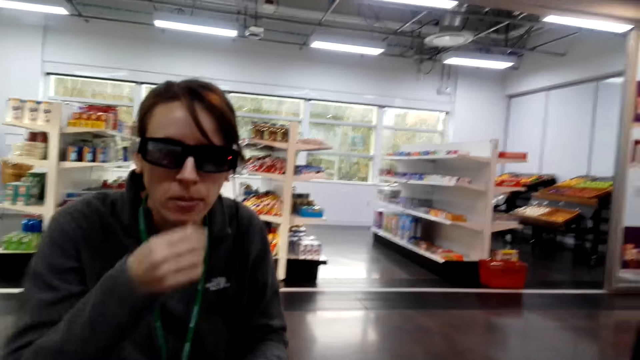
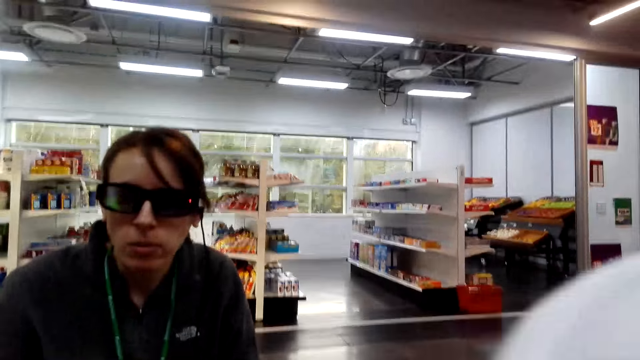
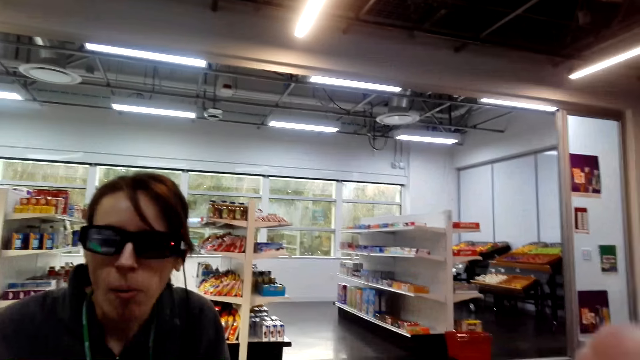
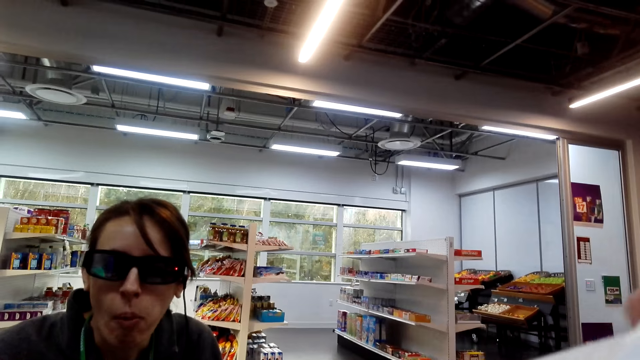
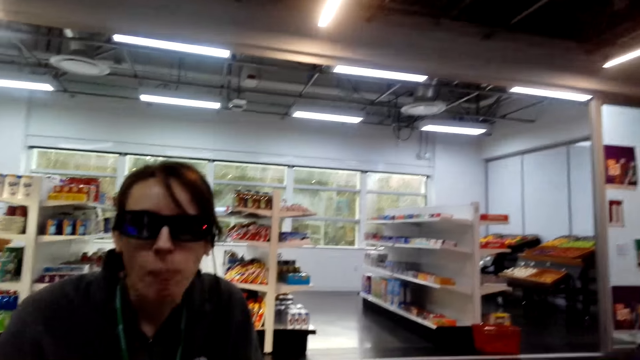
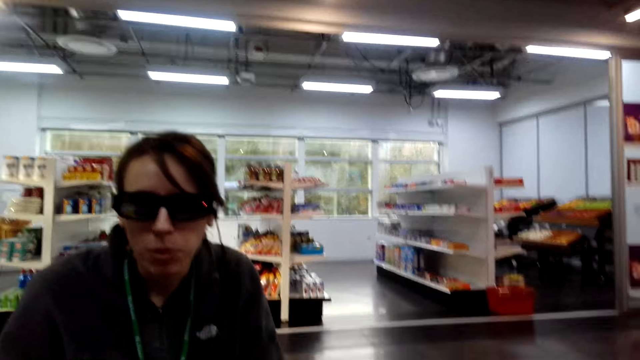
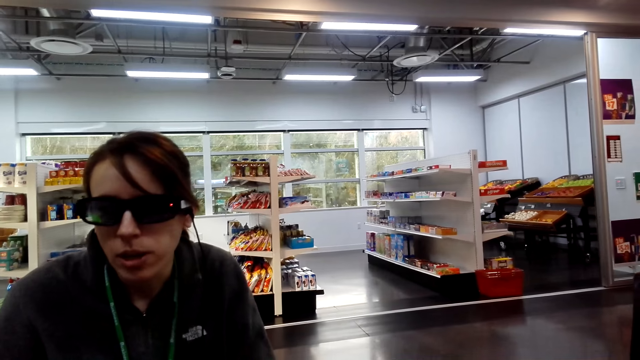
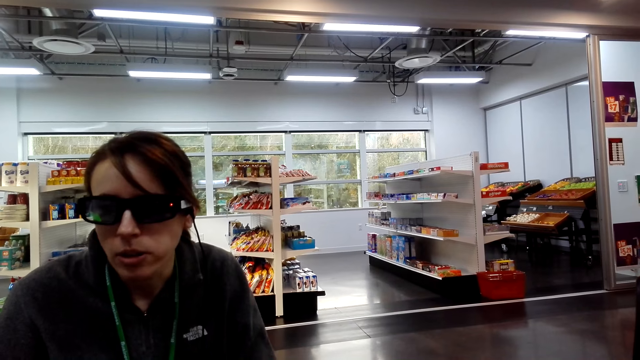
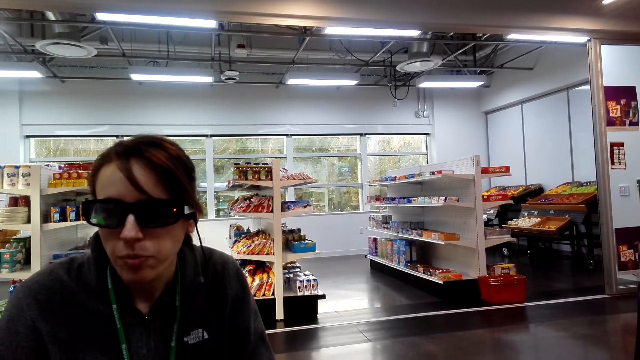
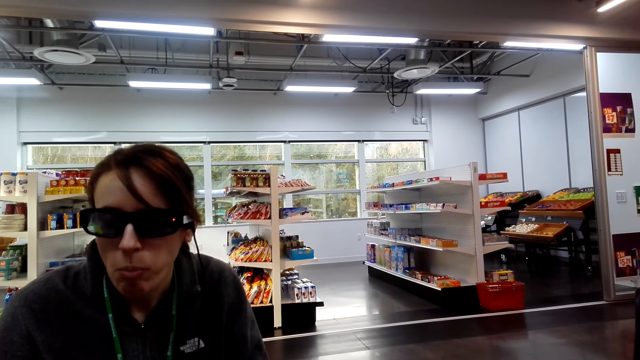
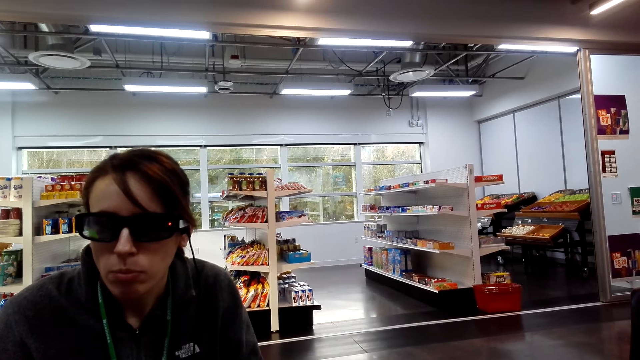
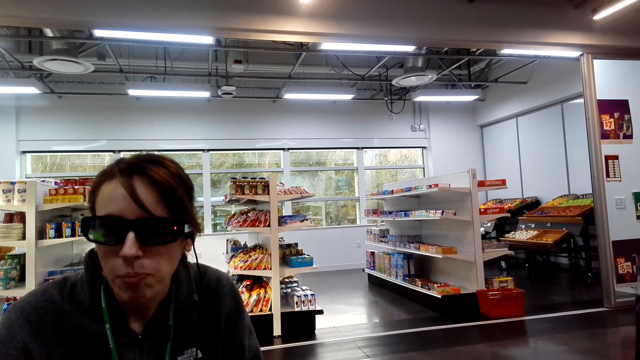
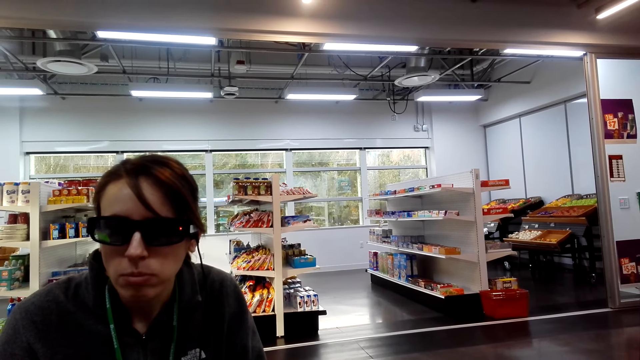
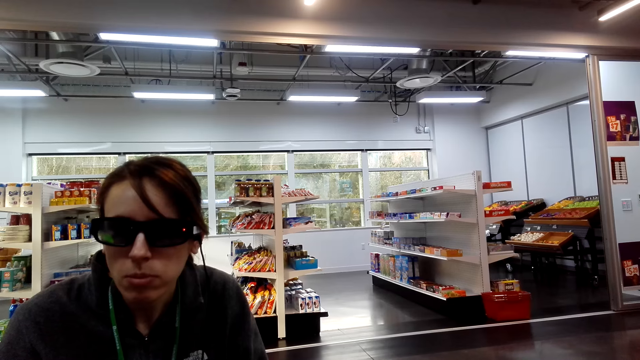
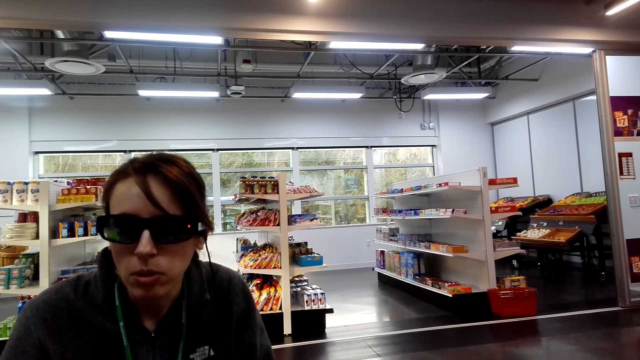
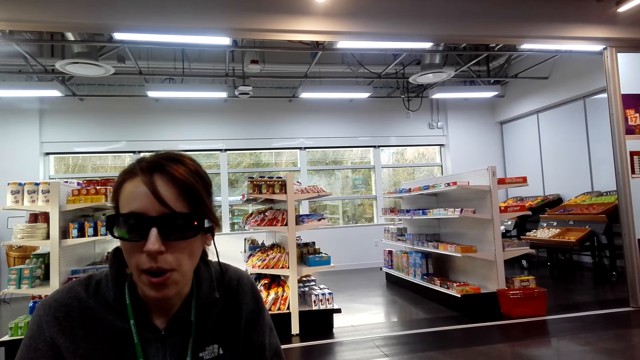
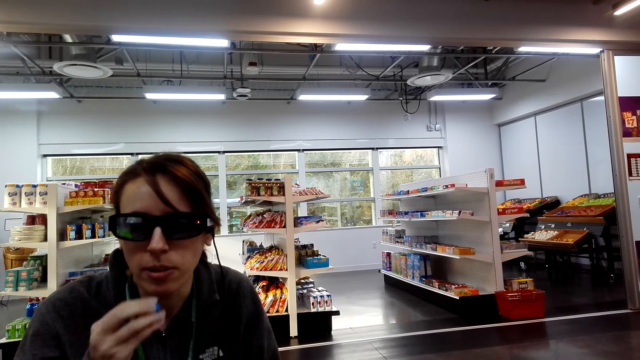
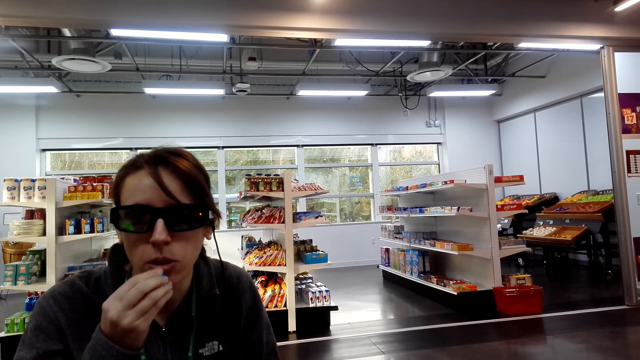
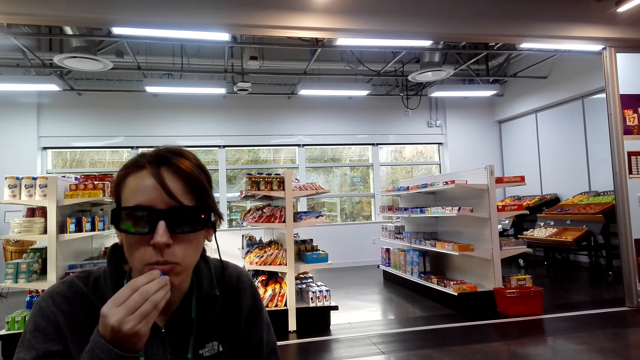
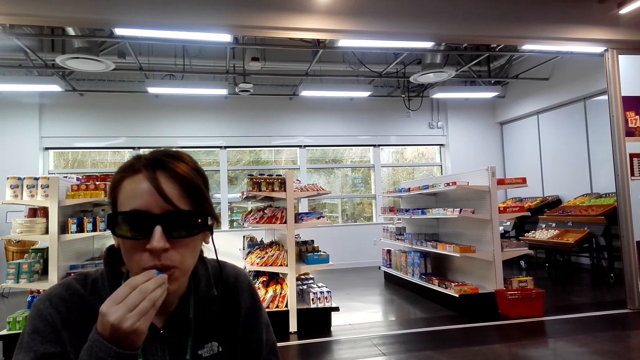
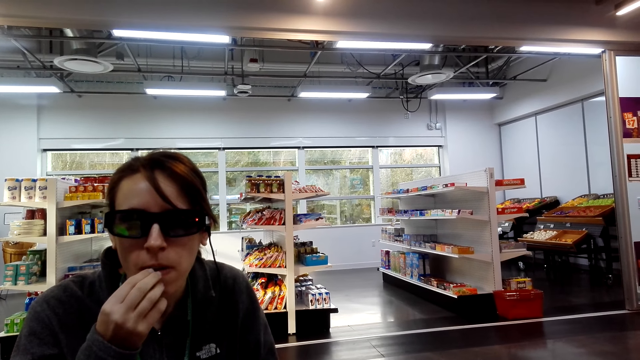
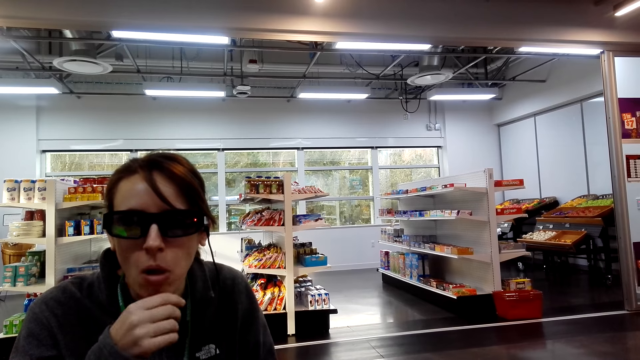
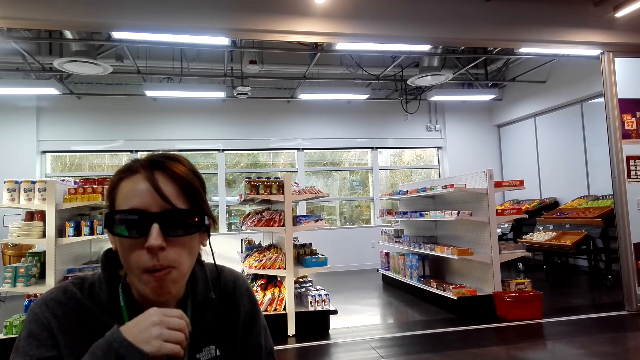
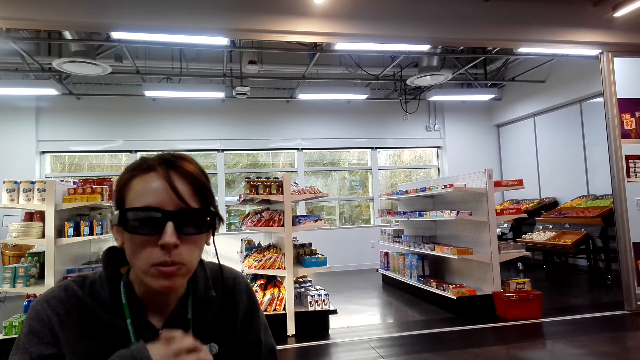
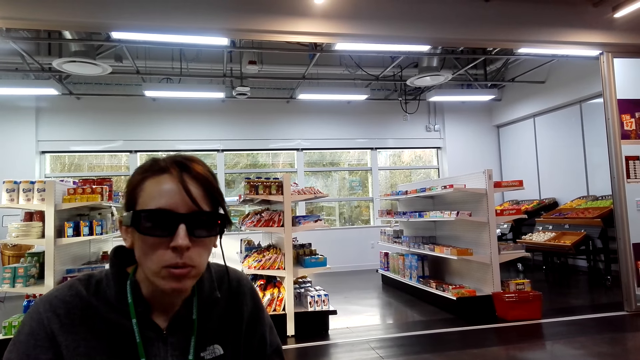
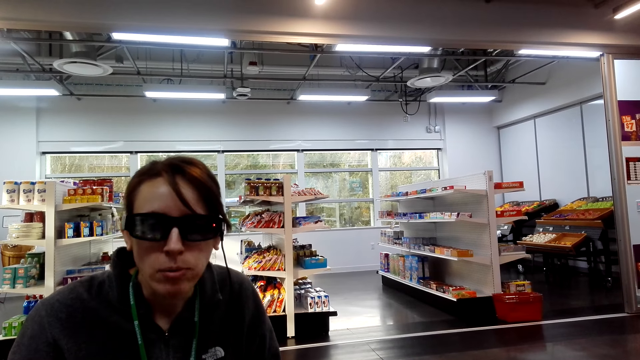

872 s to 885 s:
The camera wearer drinks from a tumbler. A lady eats.

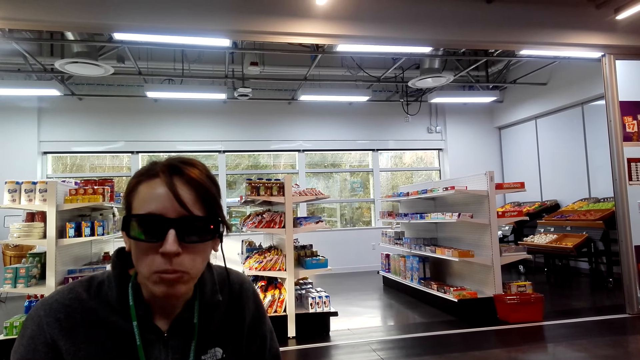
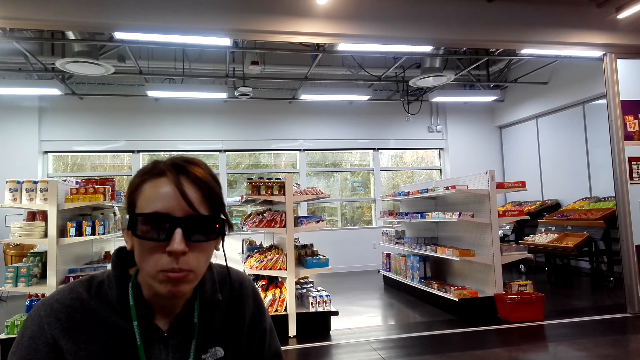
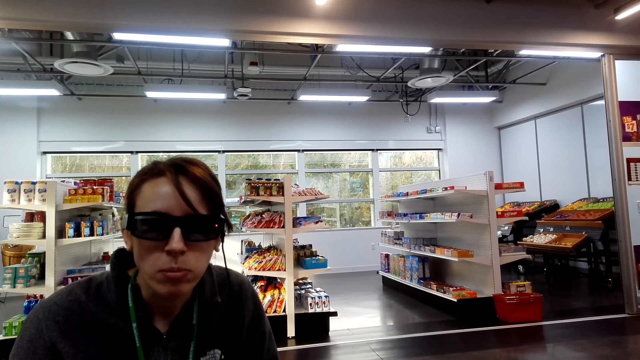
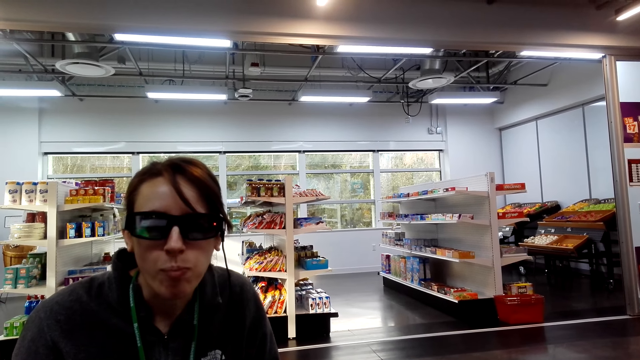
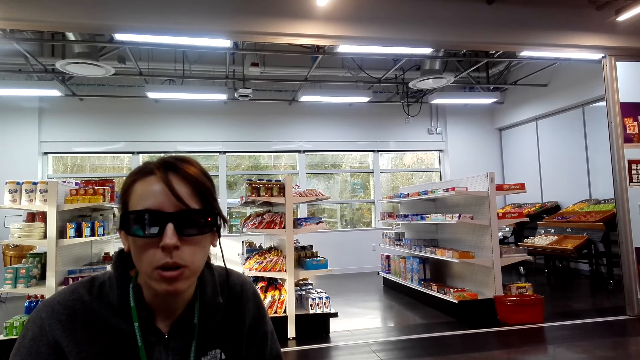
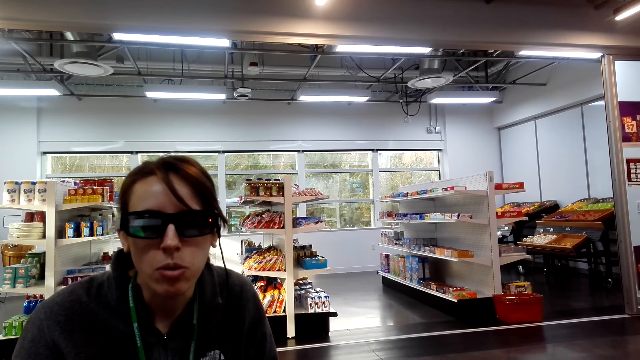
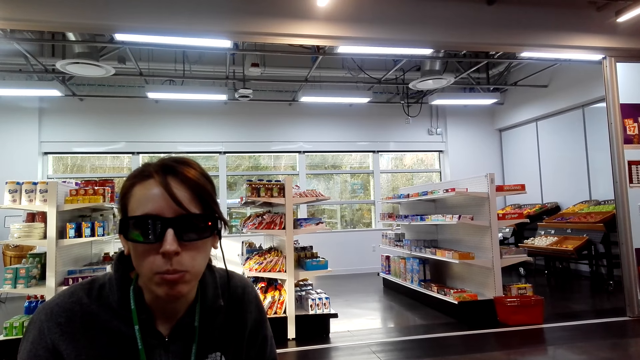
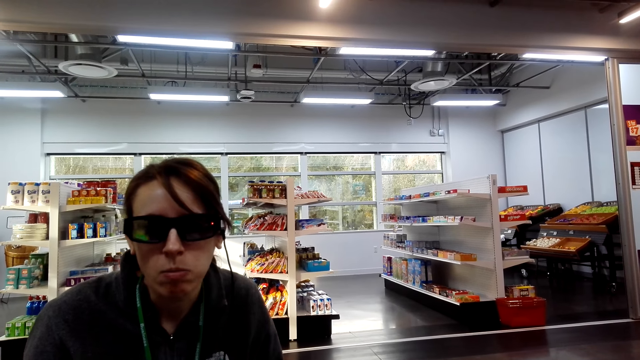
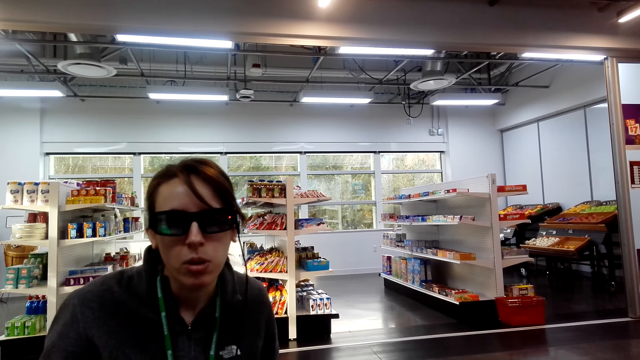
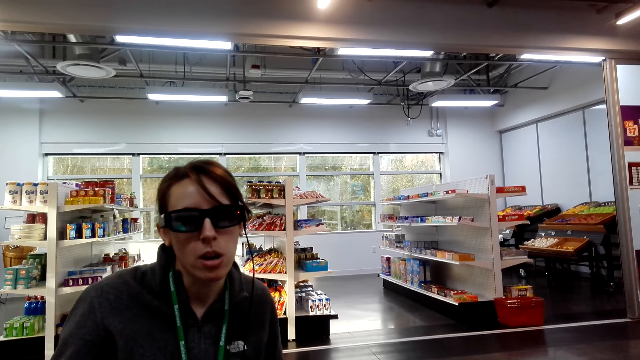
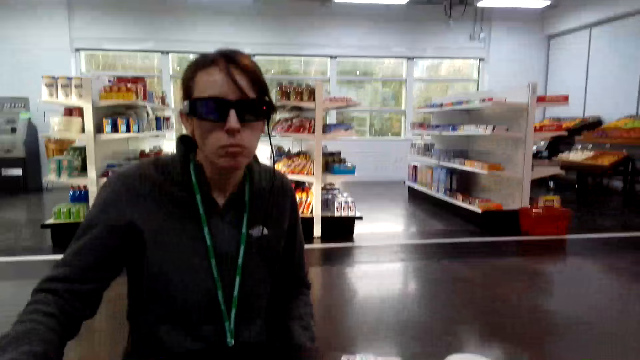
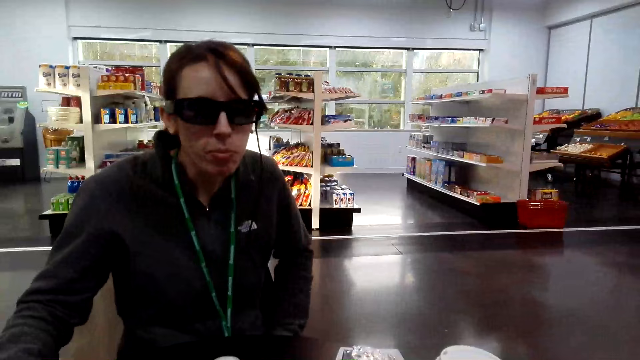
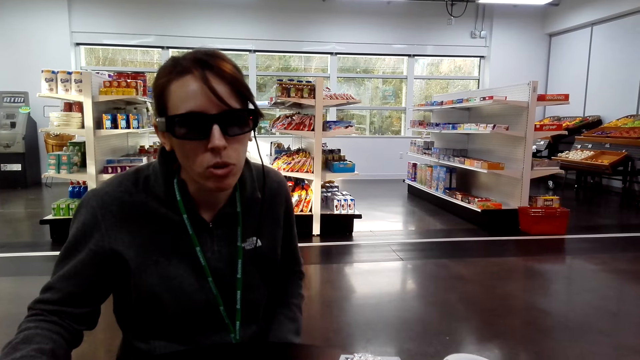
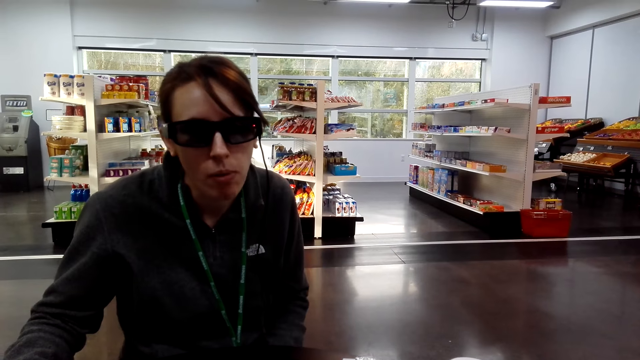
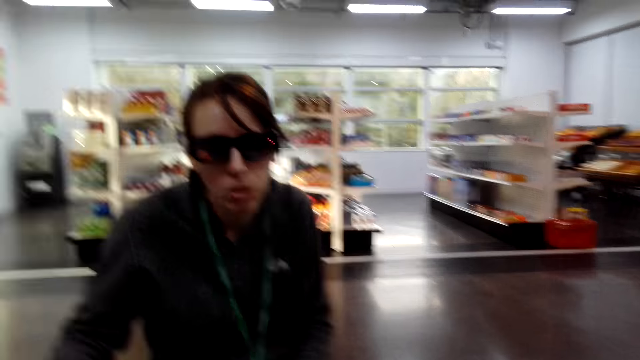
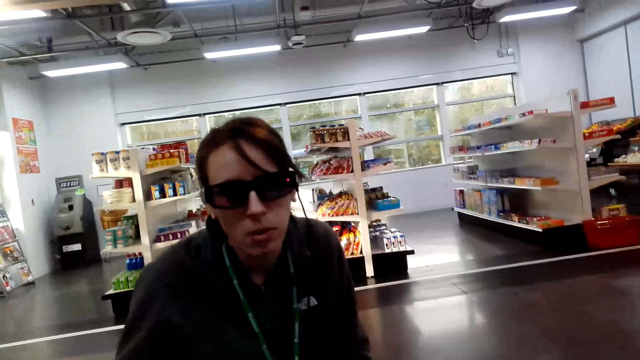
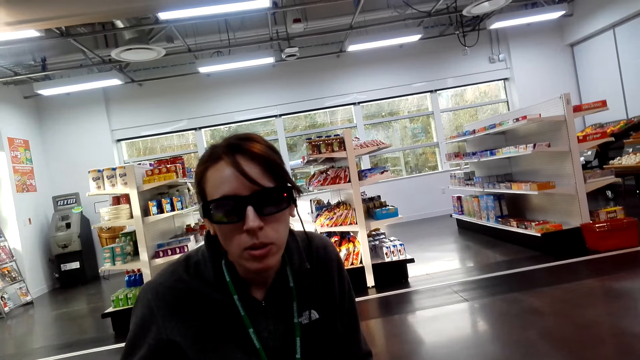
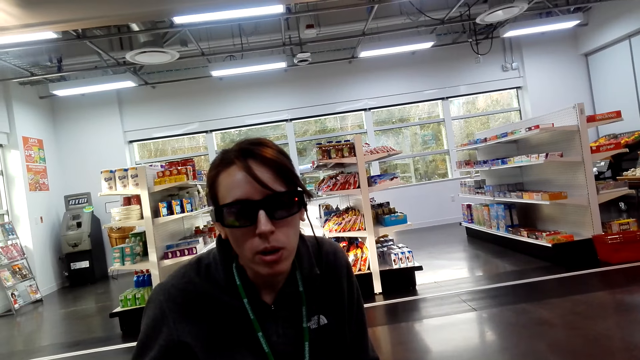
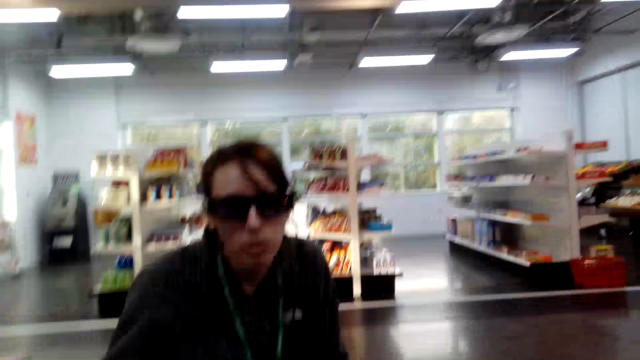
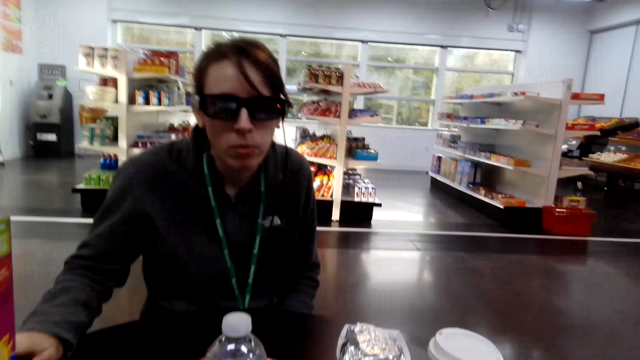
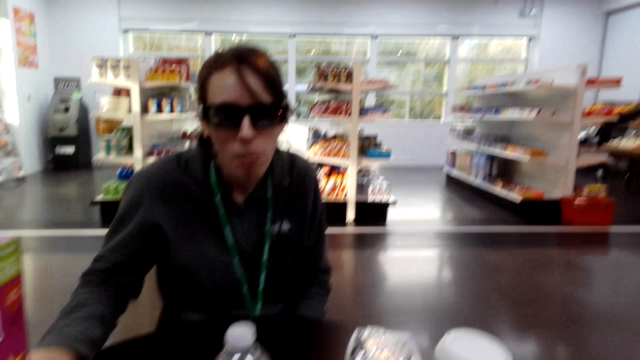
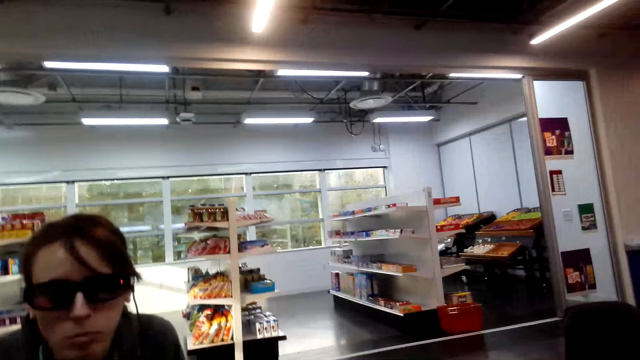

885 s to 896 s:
The camera wearer looks around. They talk to a person.
